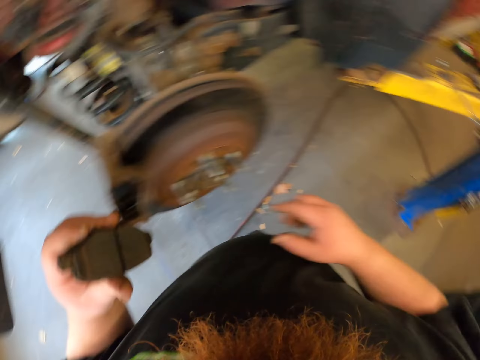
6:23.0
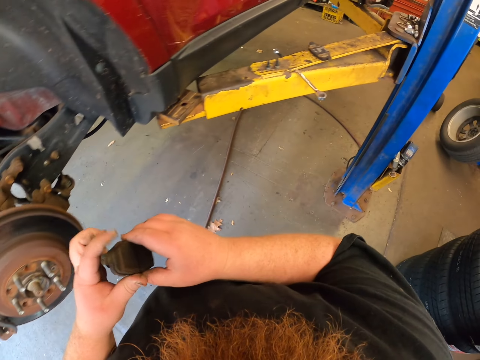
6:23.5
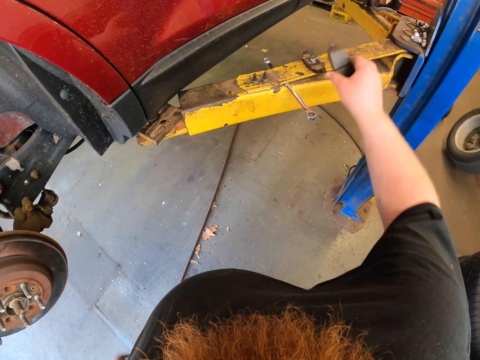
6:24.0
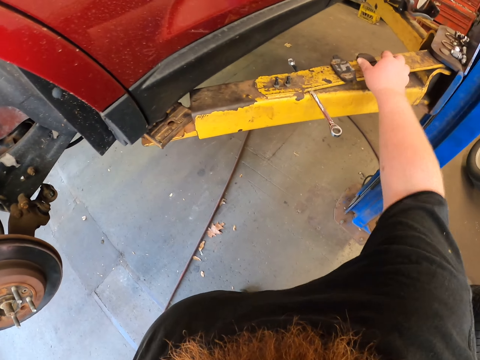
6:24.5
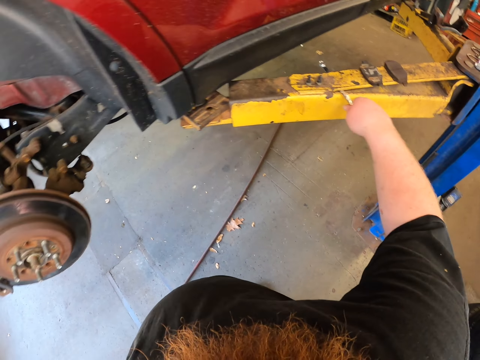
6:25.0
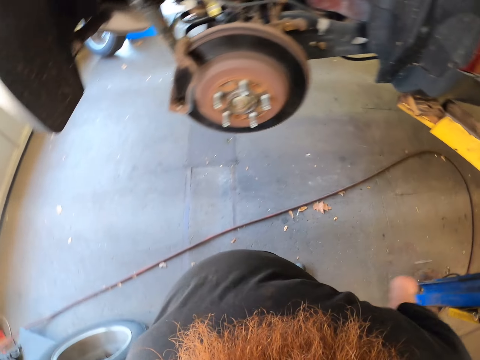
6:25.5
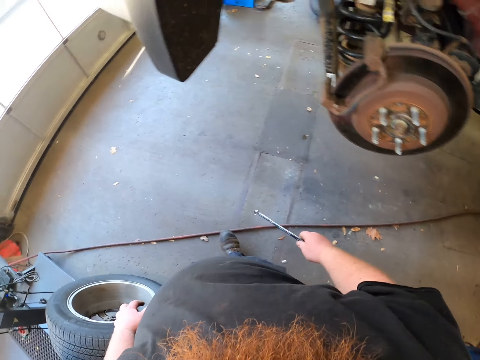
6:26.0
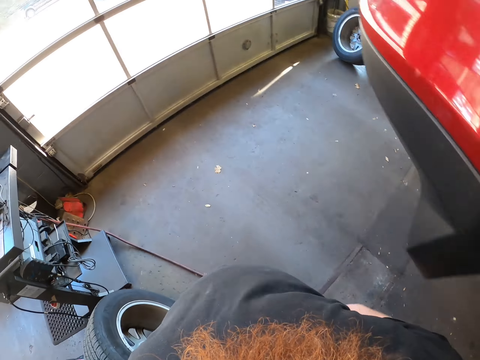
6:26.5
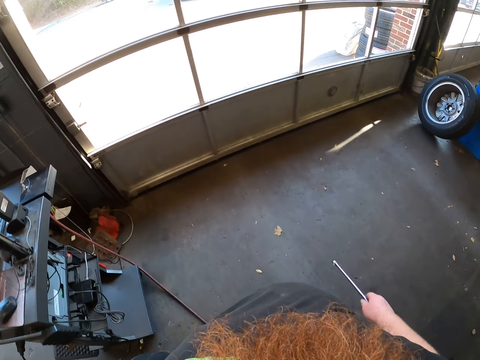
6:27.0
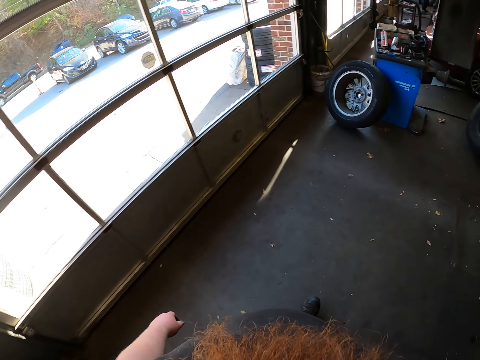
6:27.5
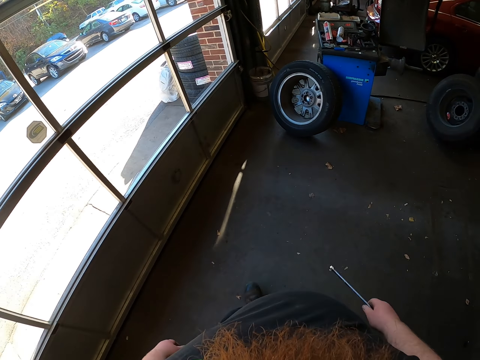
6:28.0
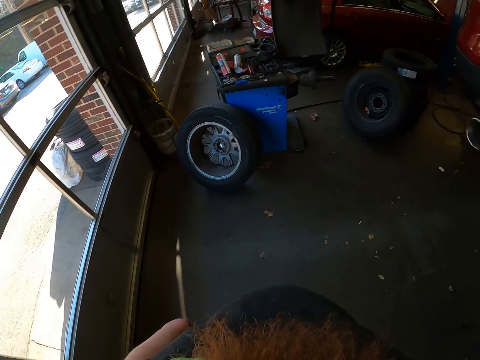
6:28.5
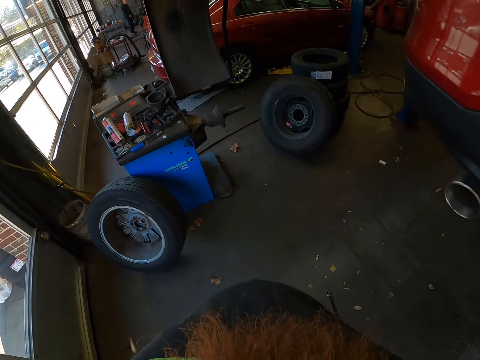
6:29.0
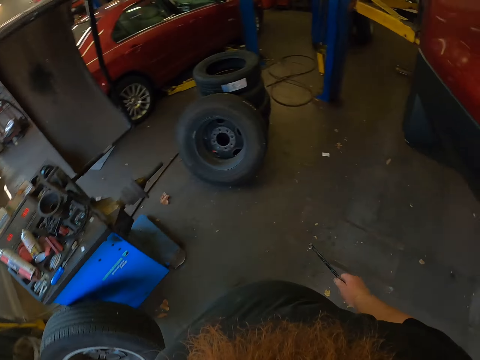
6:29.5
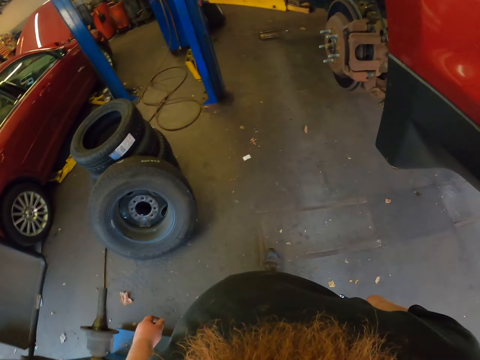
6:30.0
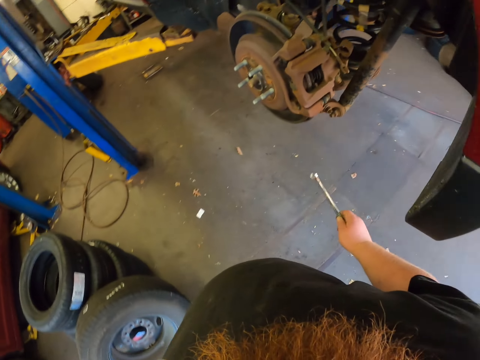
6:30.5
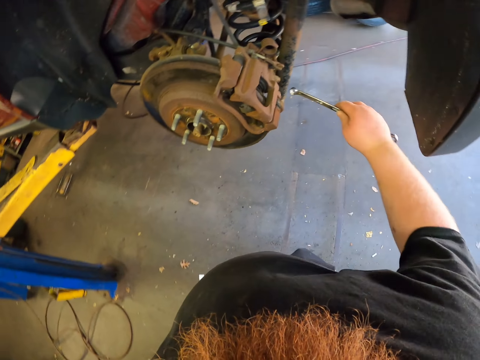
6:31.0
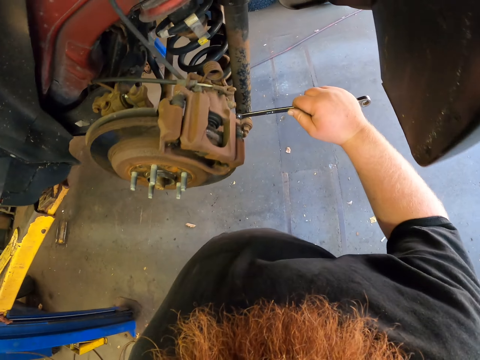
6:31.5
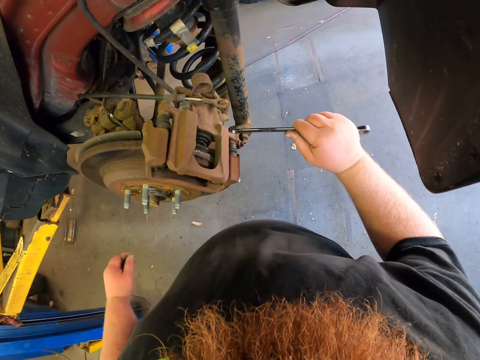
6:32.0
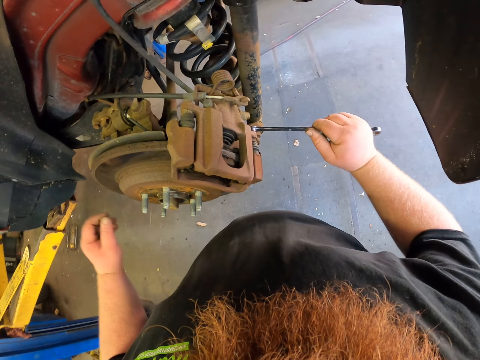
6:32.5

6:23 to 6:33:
The camera wearer puts the brake pad aside. They pick up the spanner and move the spanner. They walk along the car. They loosen the bolt.

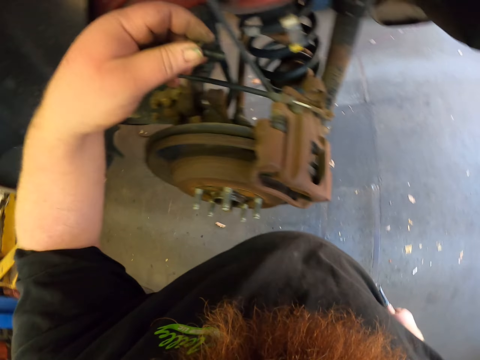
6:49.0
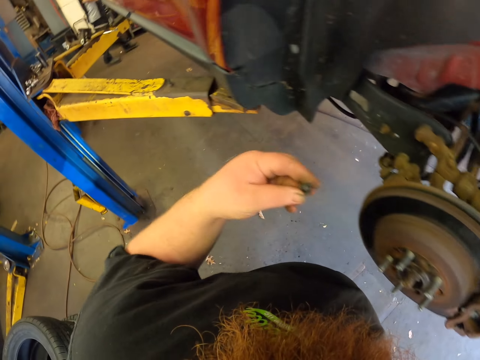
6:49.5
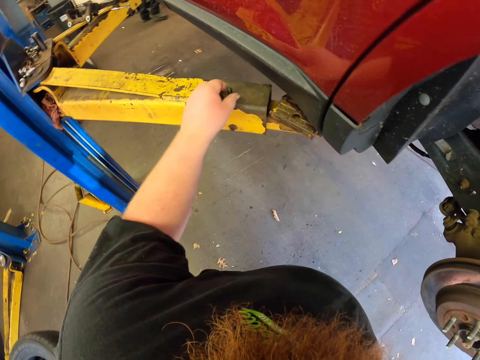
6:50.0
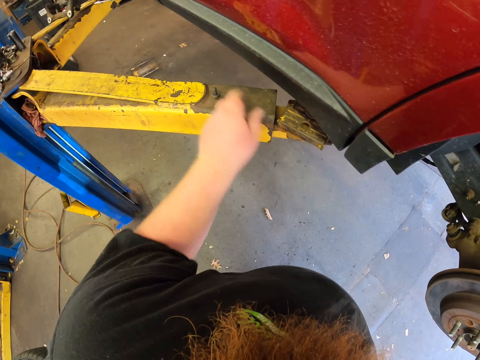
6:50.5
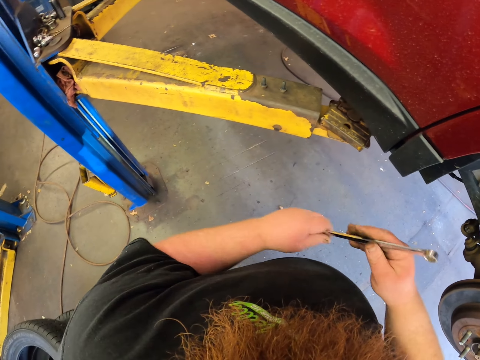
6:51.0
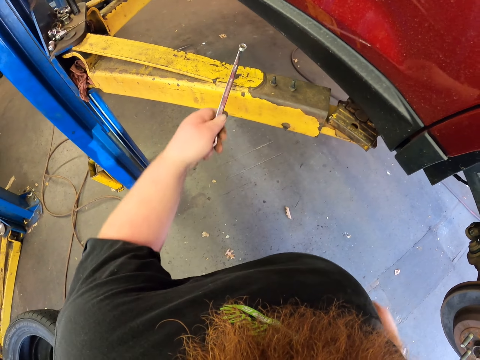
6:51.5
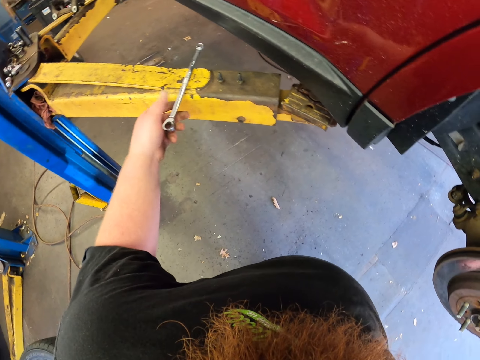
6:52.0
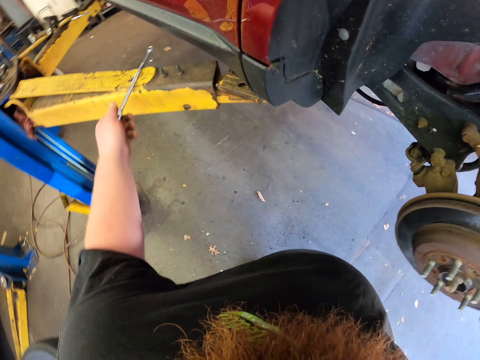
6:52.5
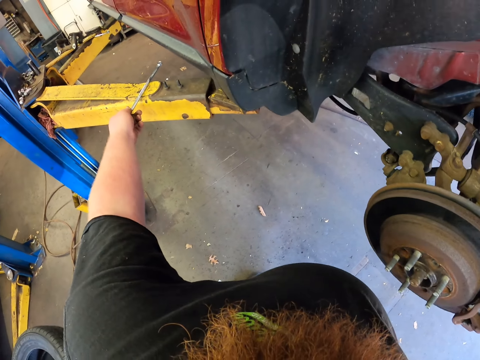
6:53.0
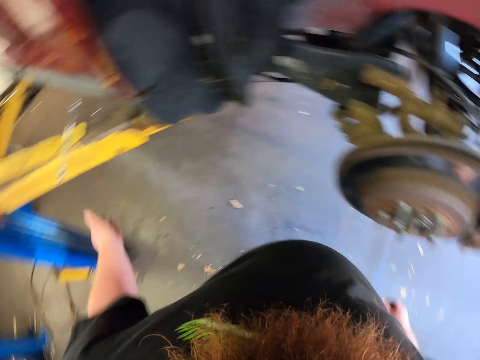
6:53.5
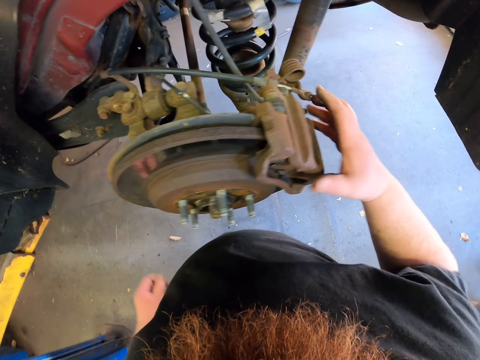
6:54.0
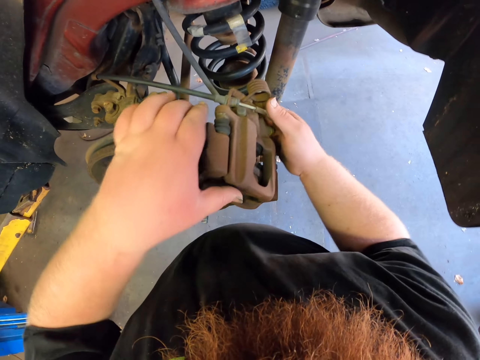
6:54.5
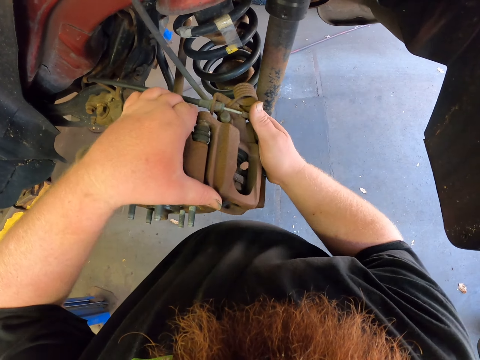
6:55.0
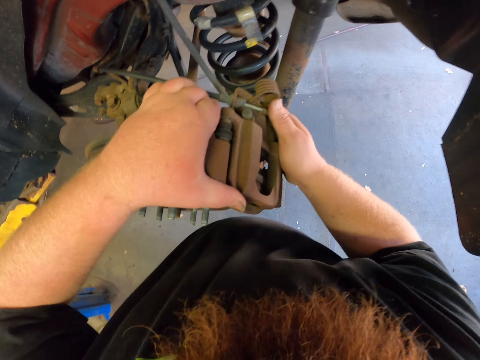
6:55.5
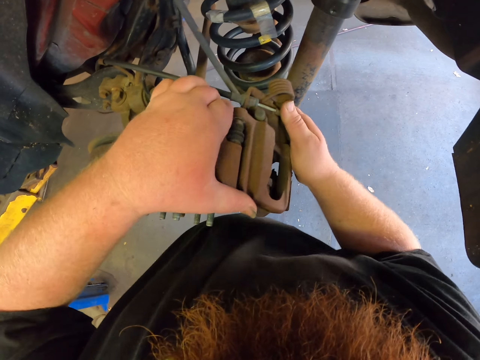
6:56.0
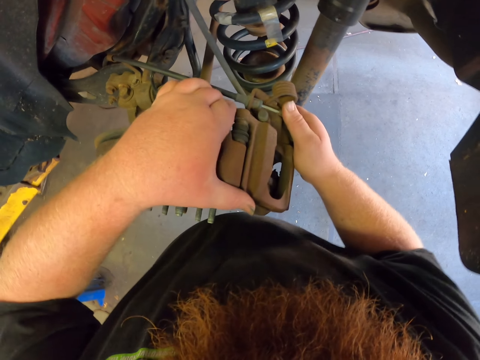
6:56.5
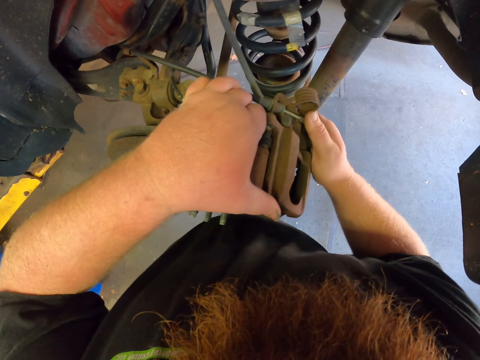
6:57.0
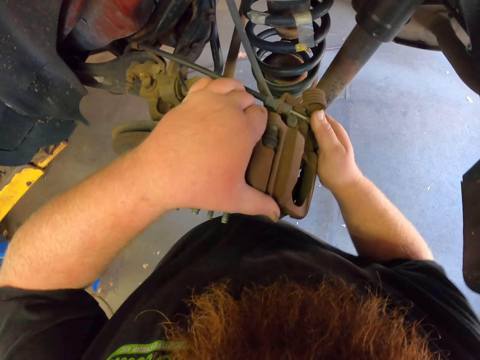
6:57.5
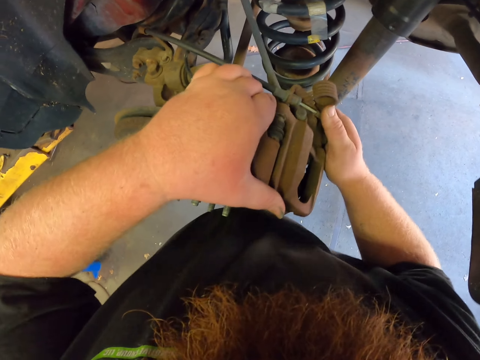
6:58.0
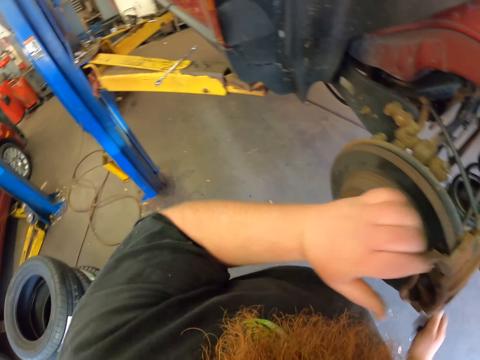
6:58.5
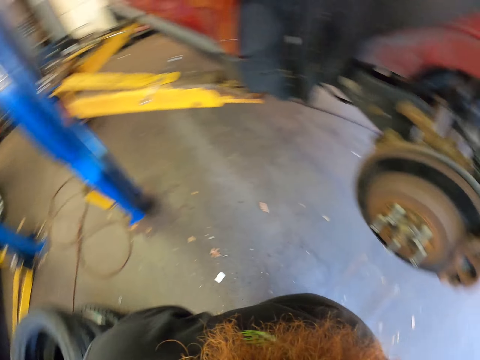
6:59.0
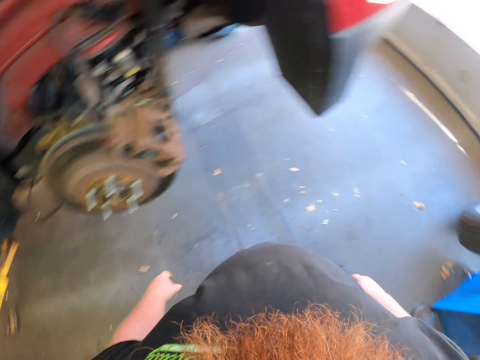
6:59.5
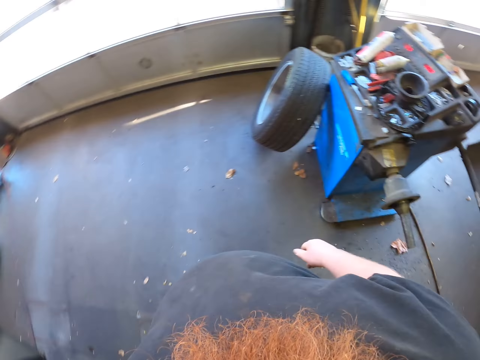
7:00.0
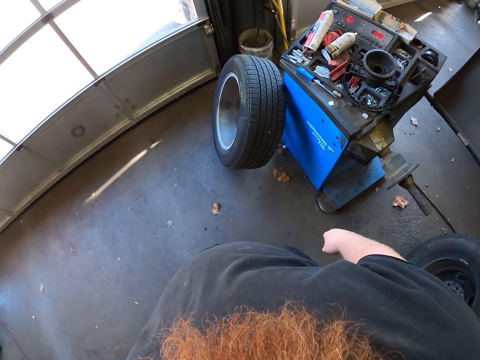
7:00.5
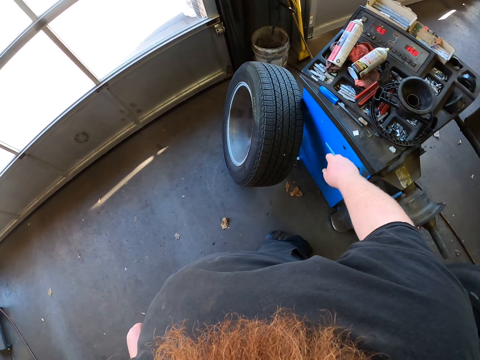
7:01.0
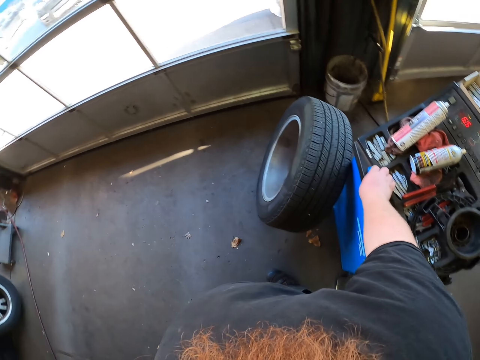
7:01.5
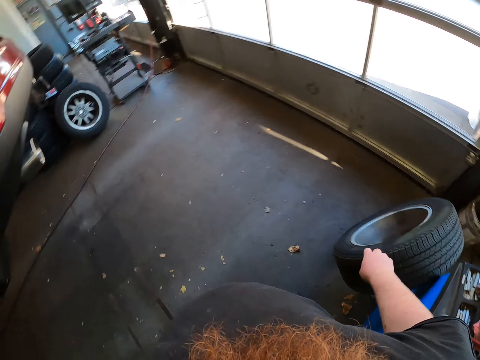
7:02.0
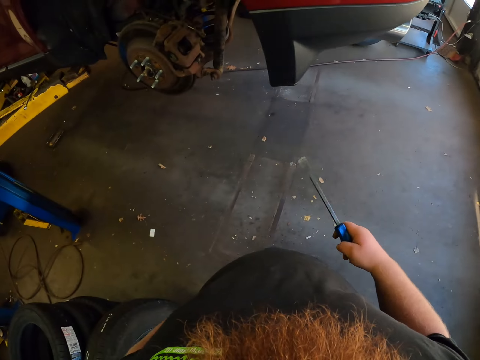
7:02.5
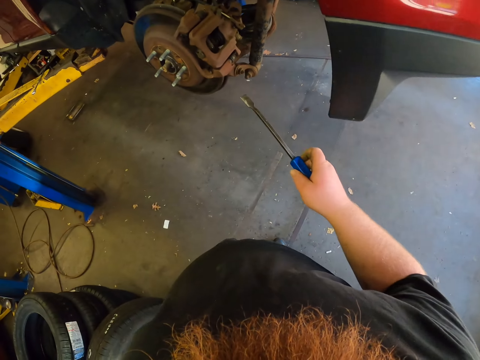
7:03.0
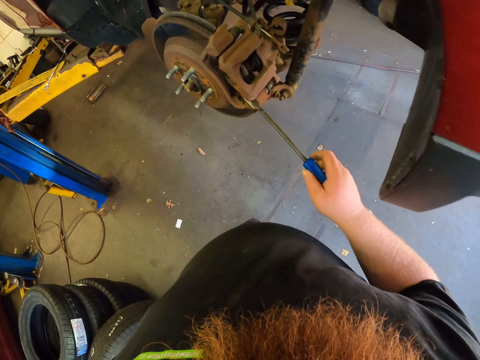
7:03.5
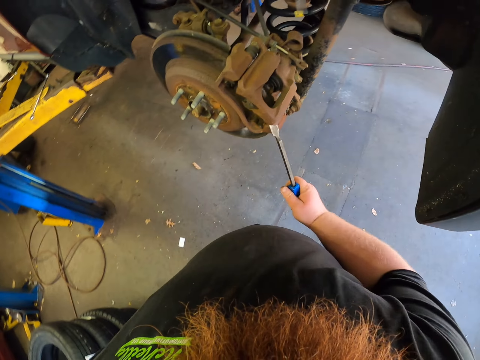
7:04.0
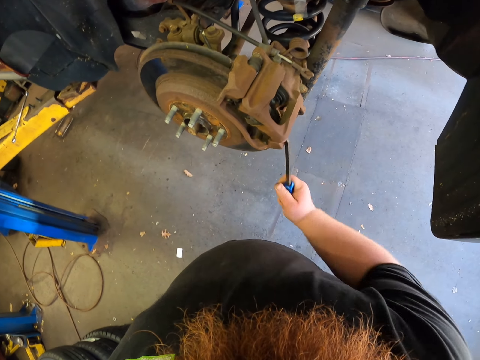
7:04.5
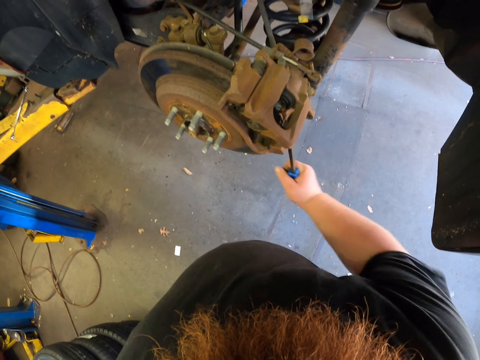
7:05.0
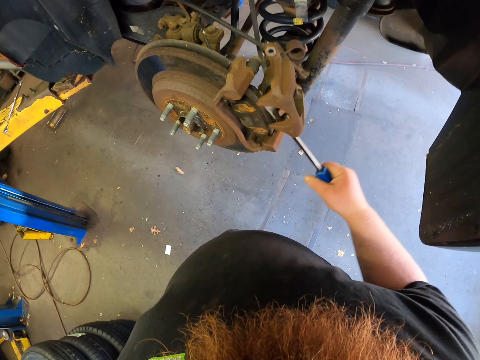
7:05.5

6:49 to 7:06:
The camera wearer puts the nut aside. They put the spanner aside. They pull the brake caliper. They remove part of the wheel. They look around and walk. They pick up the screwdriver and walk. They loosen the brake caliper with the screwdriver.
